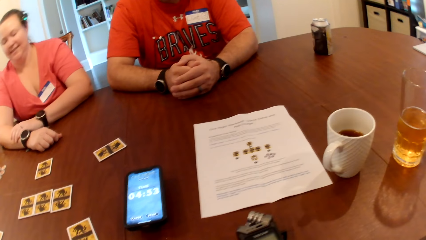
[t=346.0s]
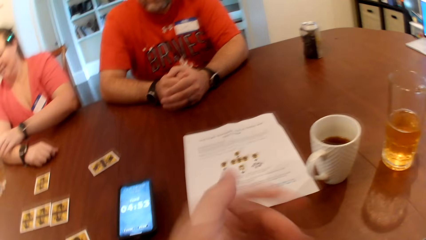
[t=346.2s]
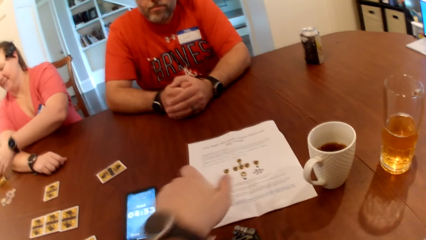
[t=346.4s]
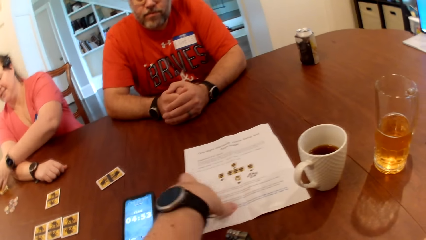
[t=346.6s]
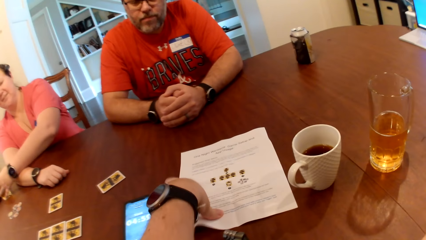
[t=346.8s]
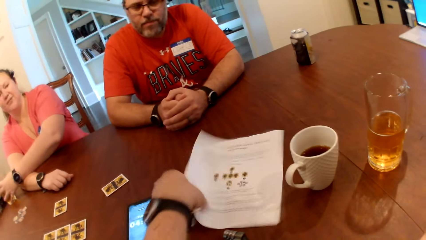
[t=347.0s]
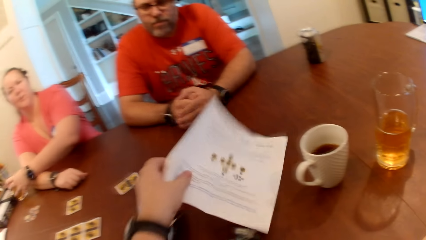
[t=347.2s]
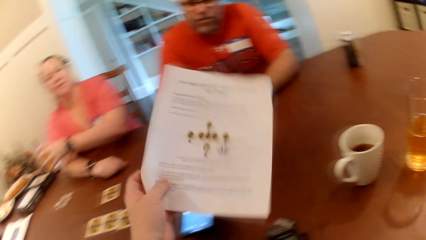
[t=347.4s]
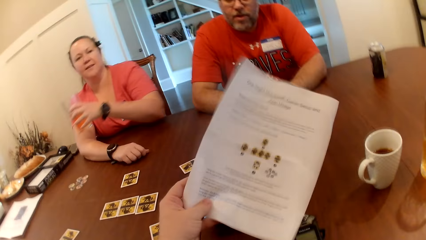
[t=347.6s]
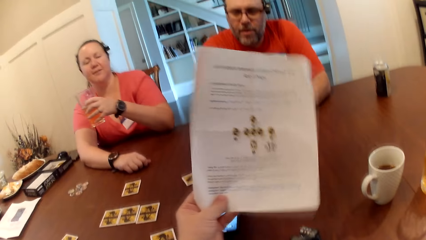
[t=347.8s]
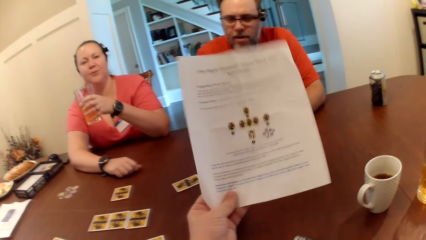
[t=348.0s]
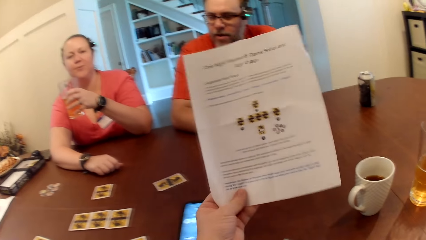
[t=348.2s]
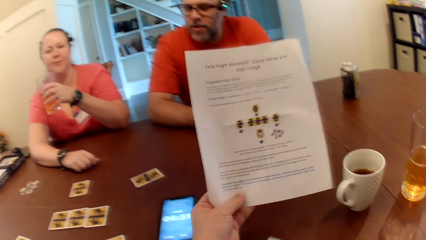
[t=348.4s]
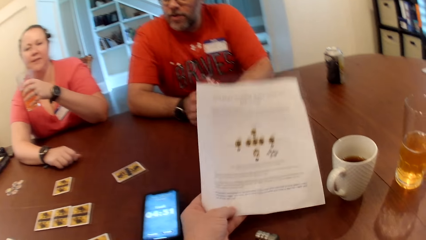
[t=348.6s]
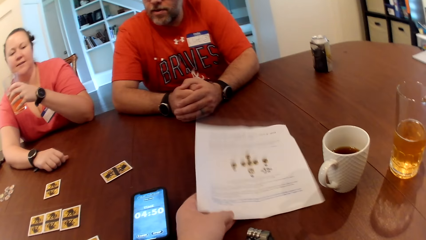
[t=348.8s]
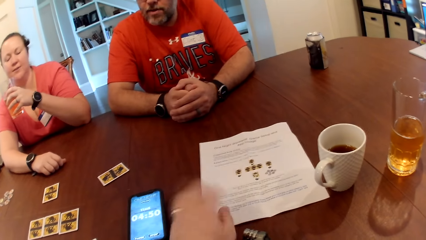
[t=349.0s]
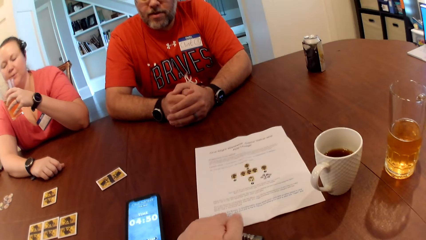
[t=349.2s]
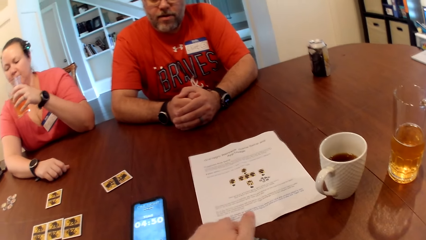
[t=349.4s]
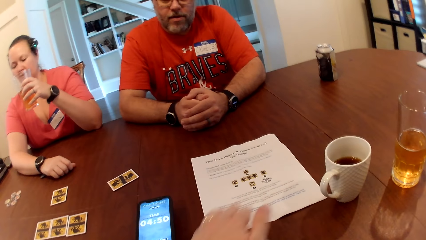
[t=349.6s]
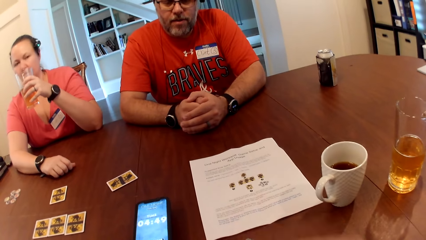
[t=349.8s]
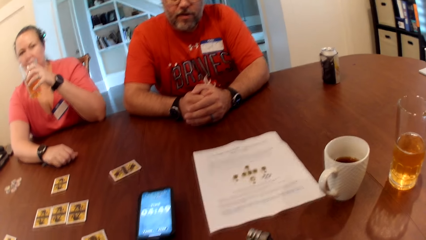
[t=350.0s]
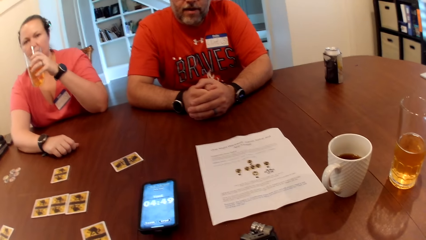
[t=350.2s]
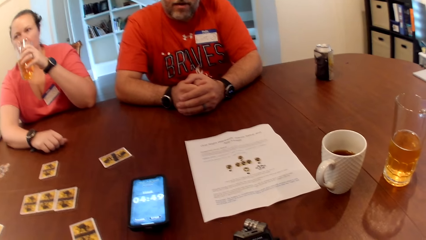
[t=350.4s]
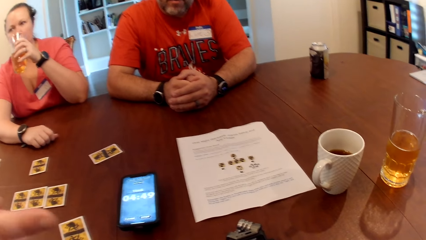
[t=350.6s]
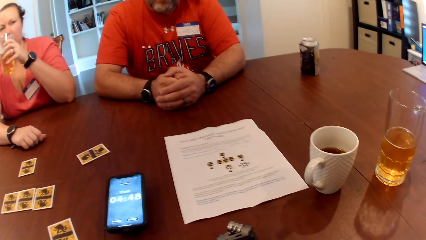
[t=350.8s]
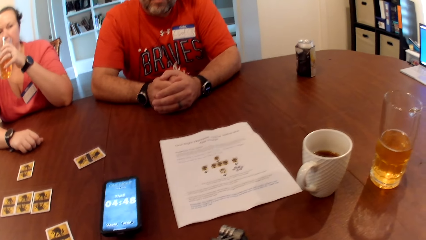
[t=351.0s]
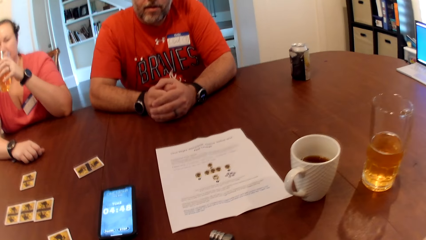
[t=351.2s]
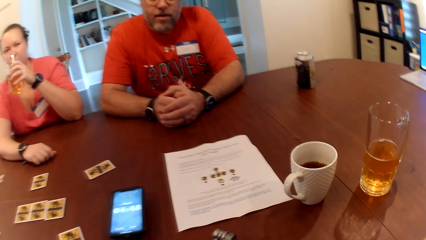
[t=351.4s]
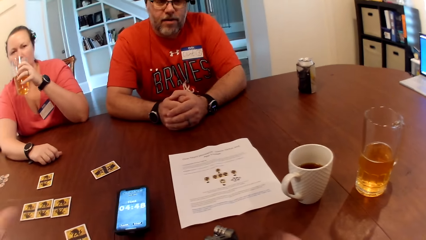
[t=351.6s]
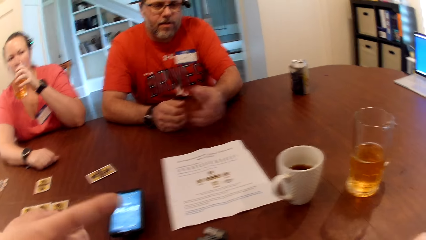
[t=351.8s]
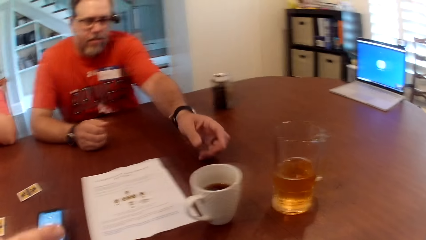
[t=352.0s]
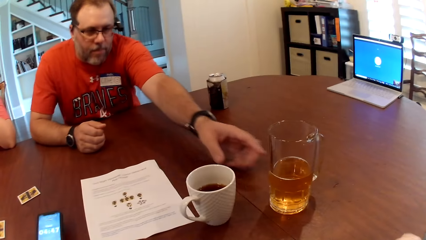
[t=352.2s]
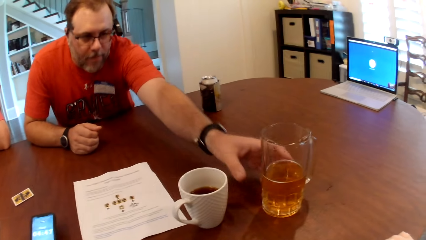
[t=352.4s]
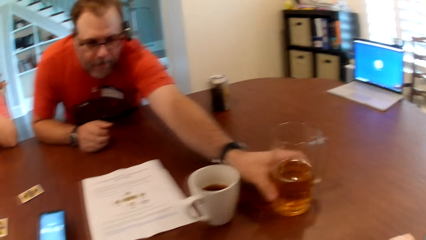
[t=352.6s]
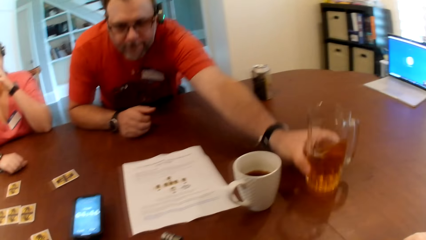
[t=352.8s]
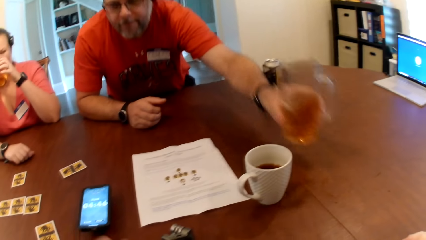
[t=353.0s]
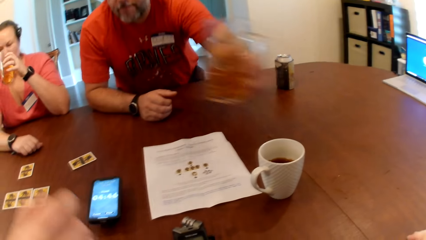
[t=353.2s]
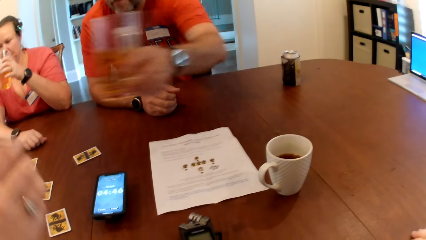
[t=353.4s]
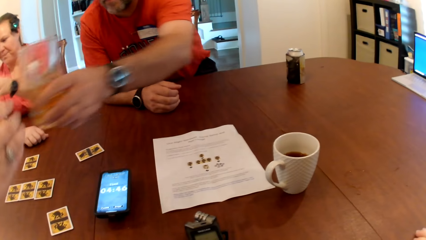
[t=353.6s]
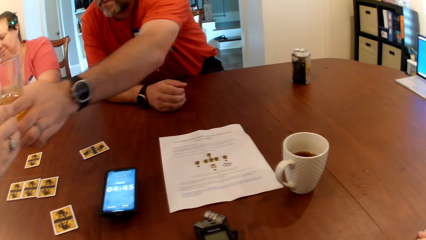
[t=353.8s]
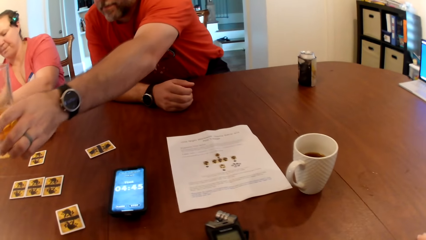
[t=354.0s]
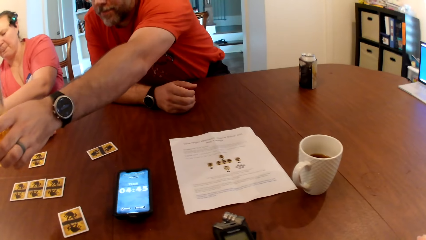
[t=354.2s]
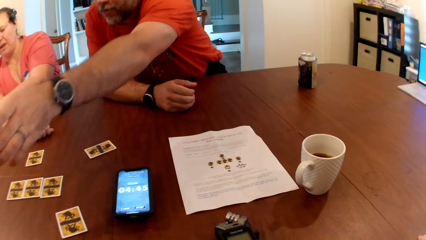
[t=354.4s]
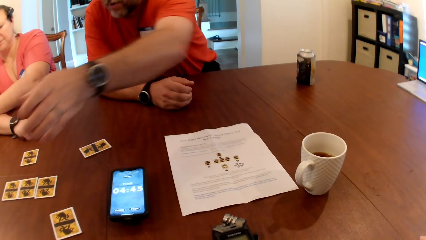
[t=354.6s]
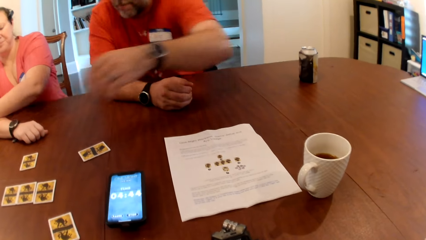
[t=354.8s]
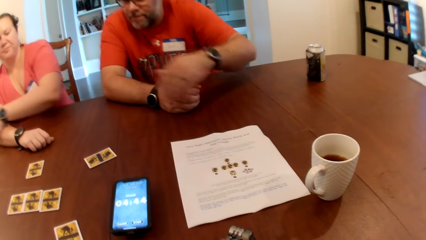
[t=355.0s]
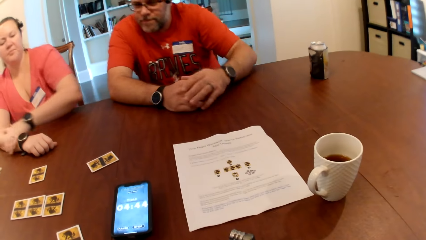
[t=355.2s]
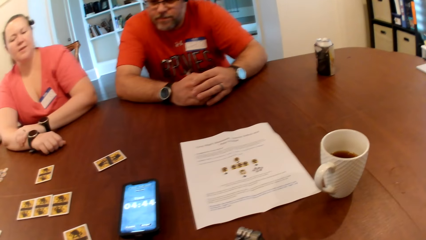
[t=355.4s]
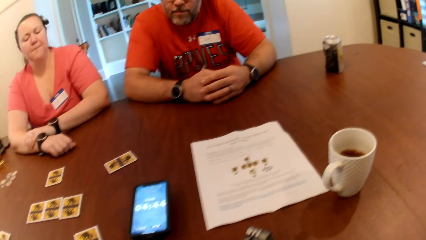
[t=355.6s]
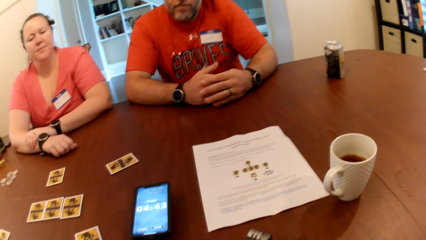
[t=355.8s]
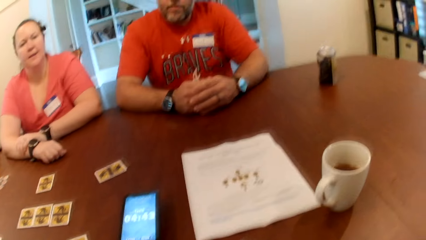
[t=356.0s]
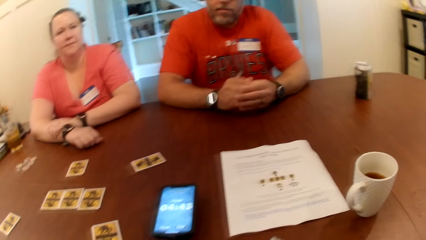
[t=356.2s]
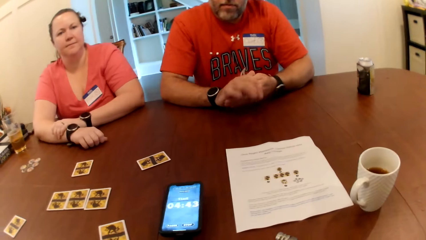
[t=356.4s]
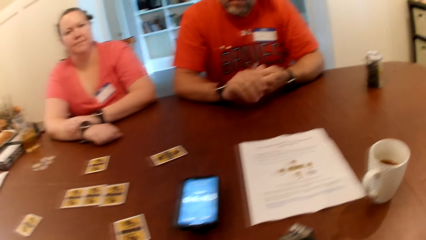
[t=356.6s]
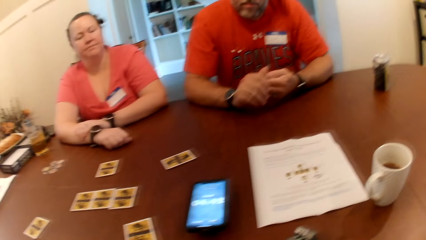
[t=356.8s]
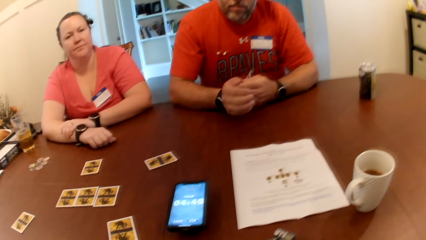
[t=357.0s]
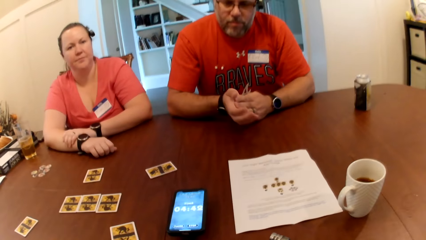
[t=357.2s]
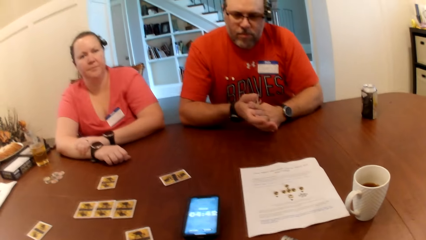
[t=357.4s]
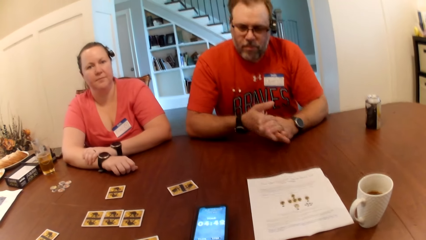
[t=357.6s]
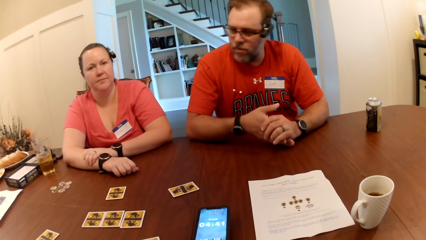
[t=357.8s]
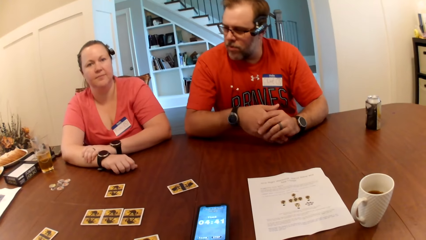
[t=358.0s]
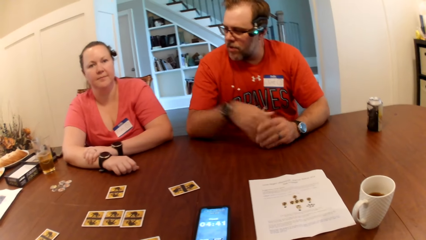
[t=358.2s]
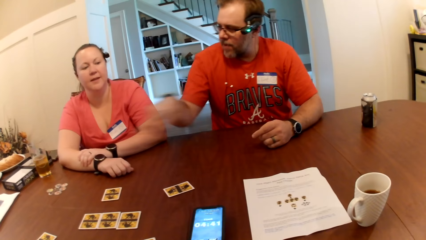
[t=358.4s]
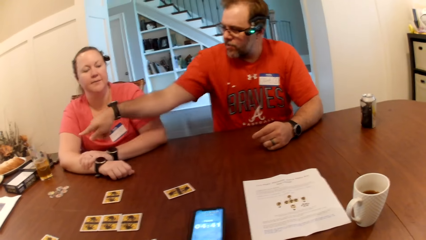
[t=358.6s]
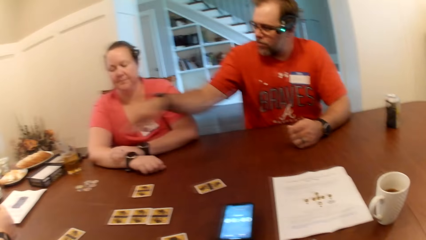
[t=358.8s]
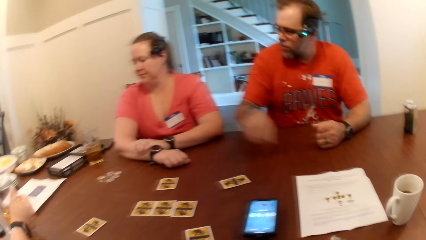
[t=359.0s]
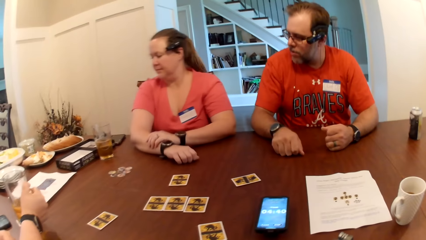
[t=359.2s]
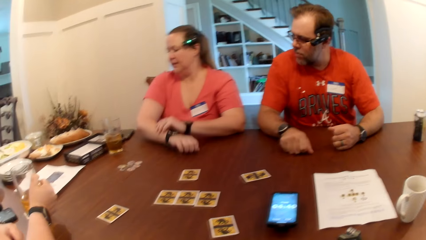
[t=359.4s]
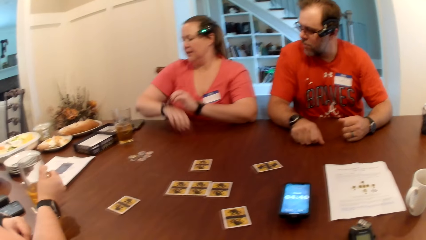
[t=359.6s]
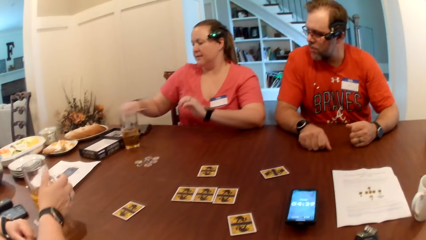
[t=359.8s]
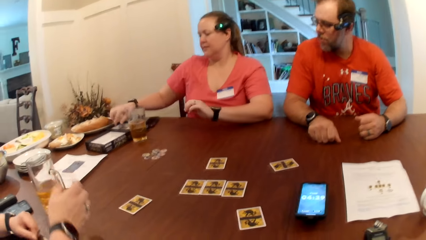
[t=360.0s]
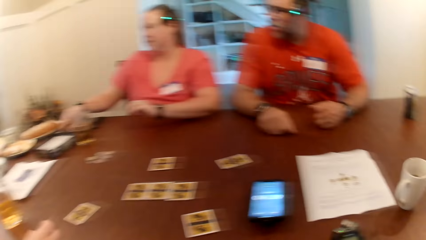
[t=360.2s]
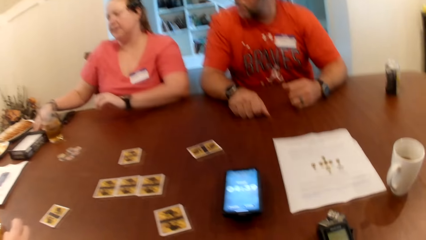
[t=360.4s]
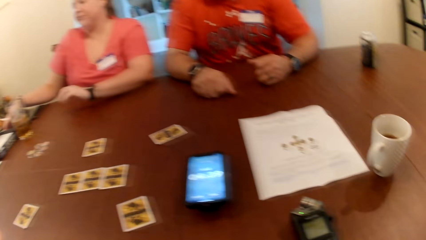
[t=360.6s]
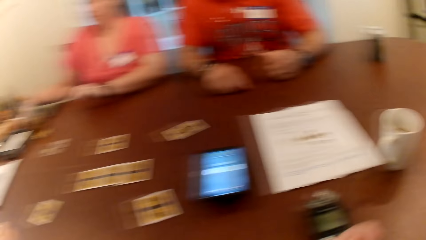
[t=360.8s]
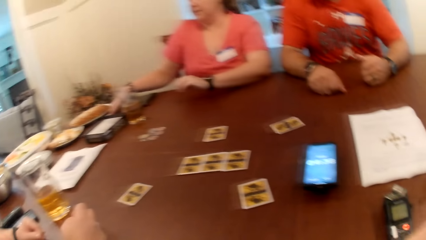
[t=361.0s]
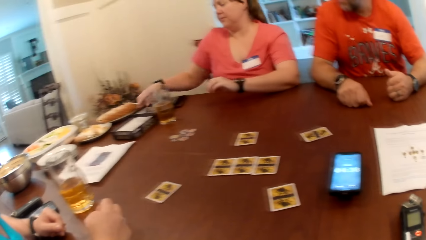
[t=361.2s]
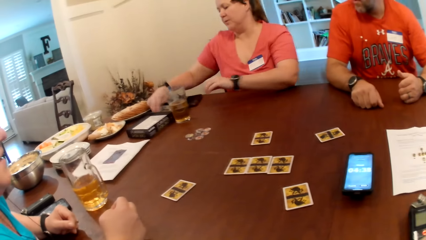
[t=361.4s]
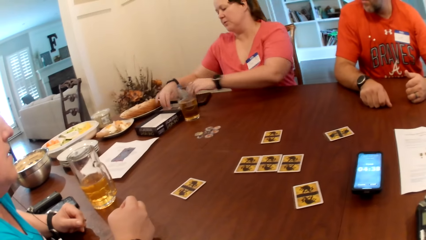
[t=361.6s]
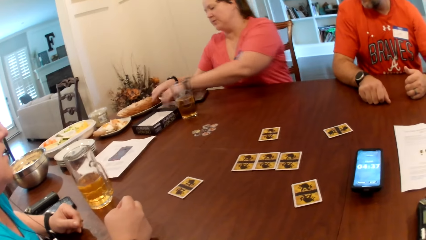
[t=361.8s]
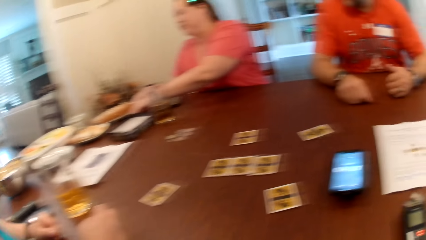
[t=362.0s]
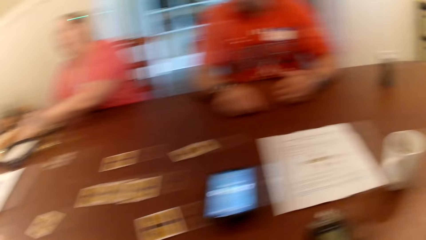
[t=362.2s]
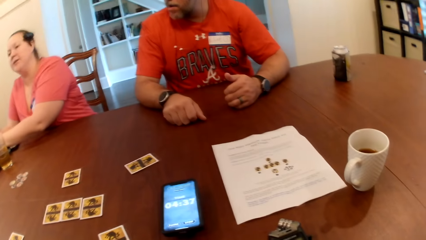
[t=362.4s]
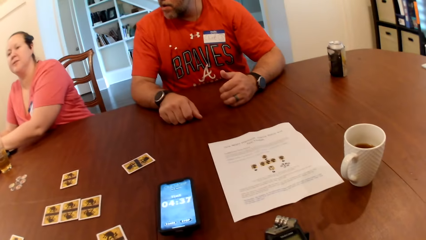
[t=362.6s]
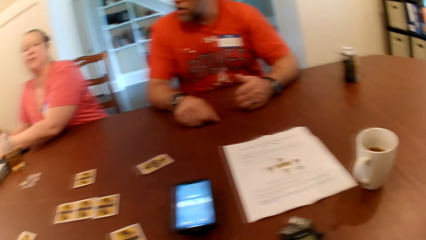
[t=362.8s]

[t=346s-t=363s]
The camera wearer touches the paper on the table. A woman picks up a glass cup on the table with her left hand. The camera wearer picks up the paper on the table with his left hand. He drops the paper in his left hand on the table. The woman drinks from the glass cup in her left hand. A man picks up a glass cup on the table with his left hand. He passes the glass cup in his left hand to another woman. The first woman drops the glass cup in her left hand on the table. The camera wearer converses with the man, the first woman and the other woman. He looks around.
